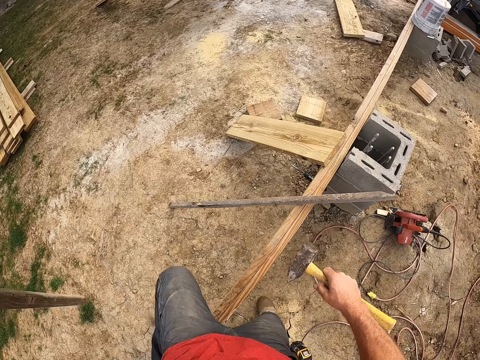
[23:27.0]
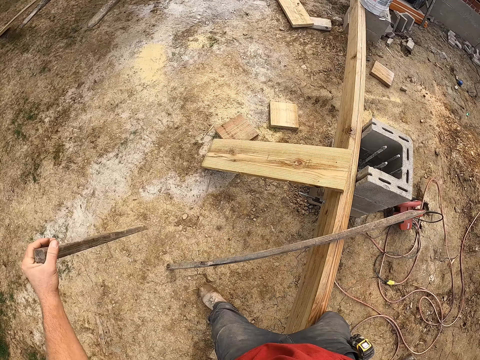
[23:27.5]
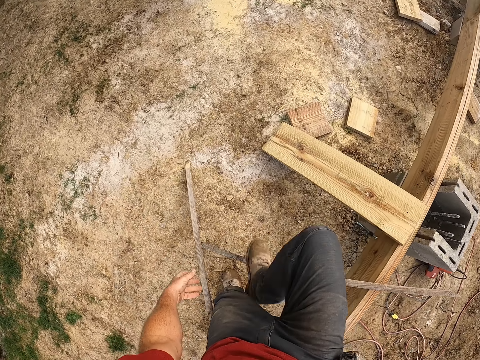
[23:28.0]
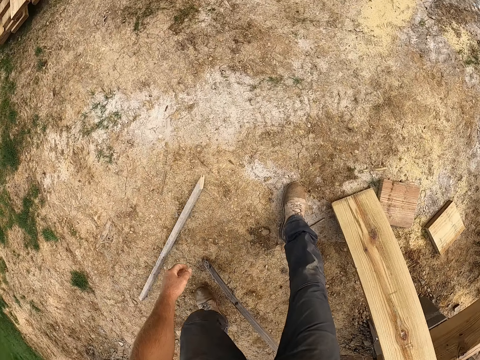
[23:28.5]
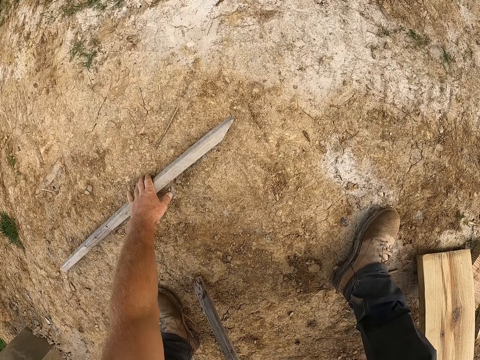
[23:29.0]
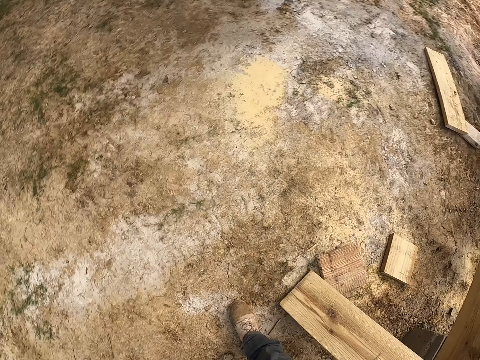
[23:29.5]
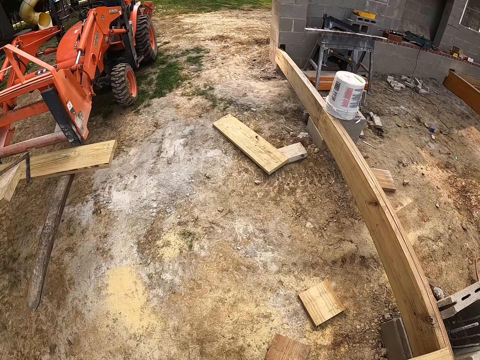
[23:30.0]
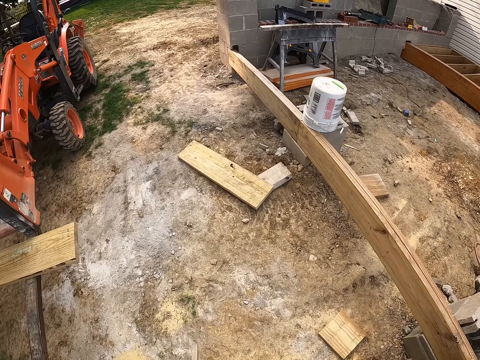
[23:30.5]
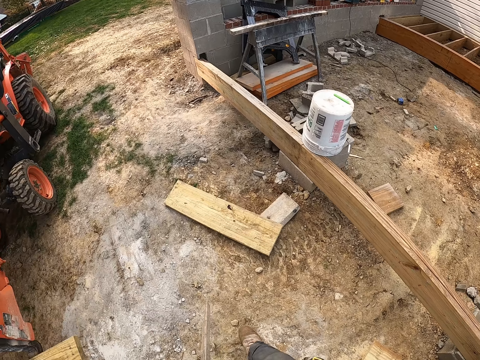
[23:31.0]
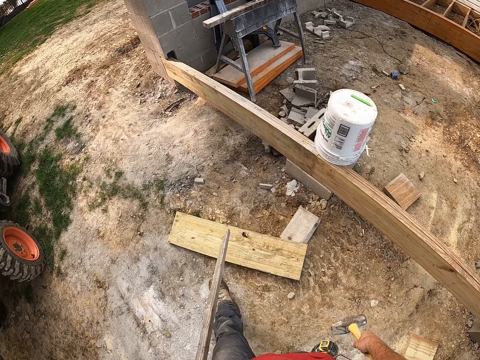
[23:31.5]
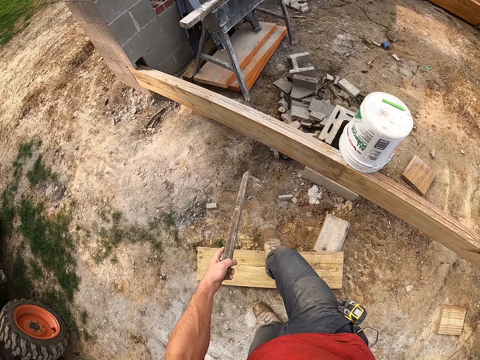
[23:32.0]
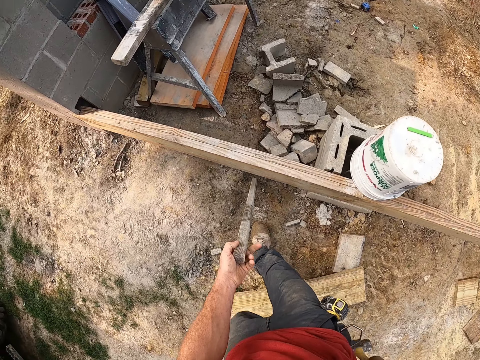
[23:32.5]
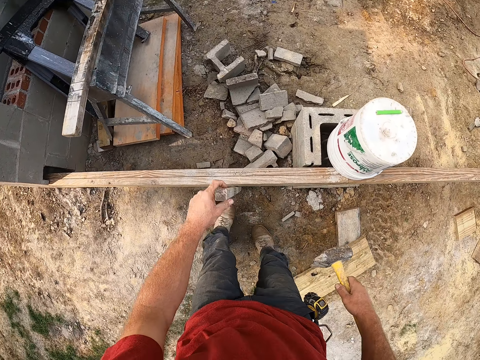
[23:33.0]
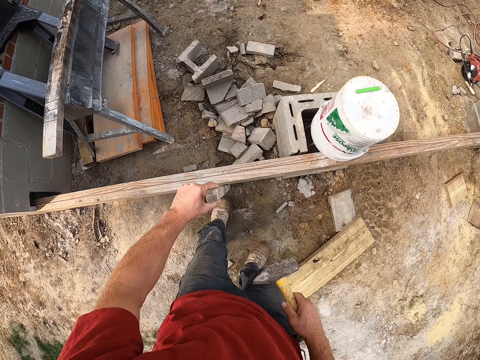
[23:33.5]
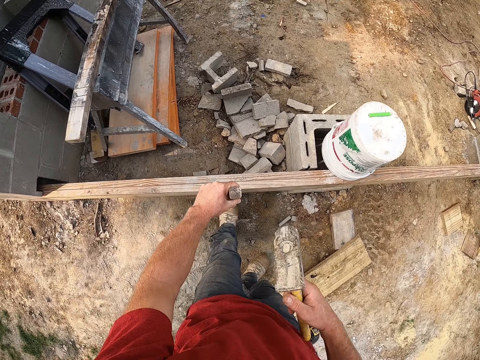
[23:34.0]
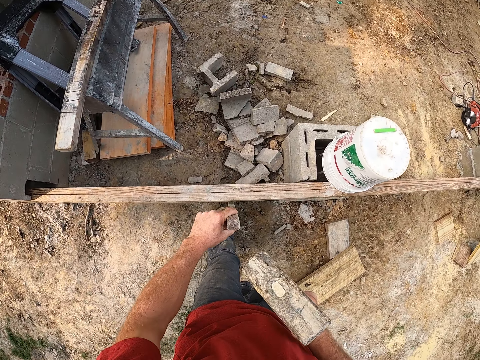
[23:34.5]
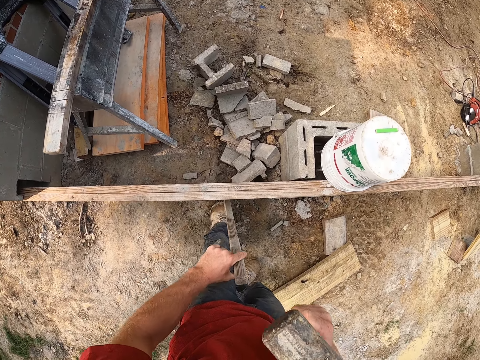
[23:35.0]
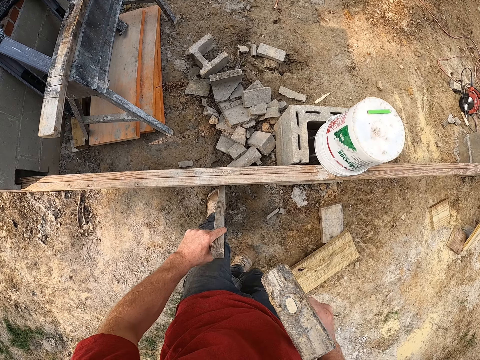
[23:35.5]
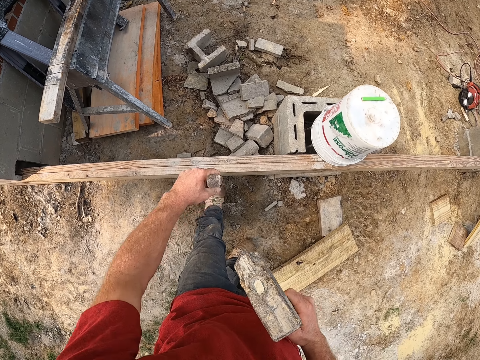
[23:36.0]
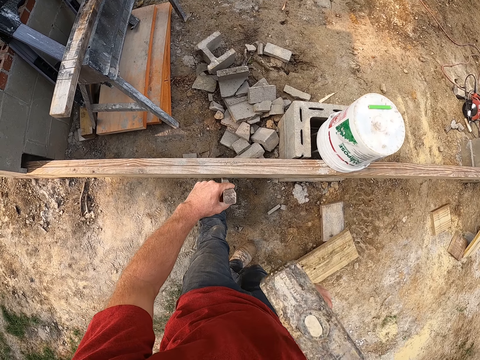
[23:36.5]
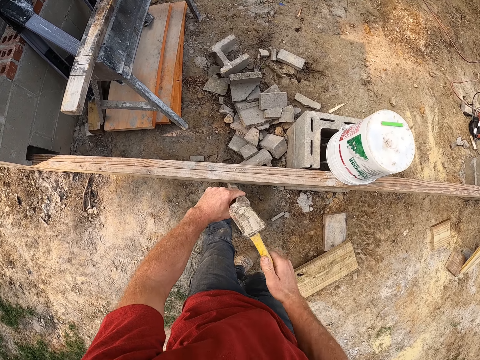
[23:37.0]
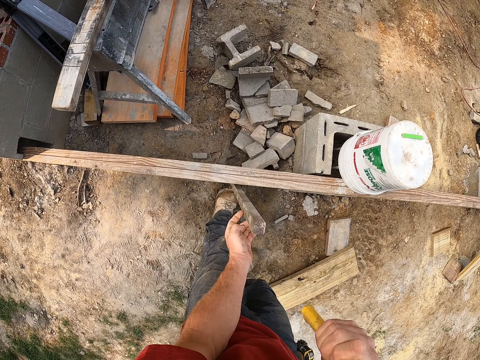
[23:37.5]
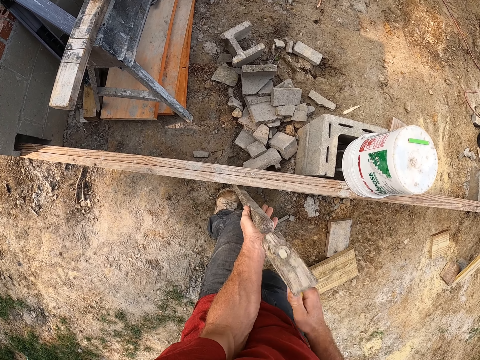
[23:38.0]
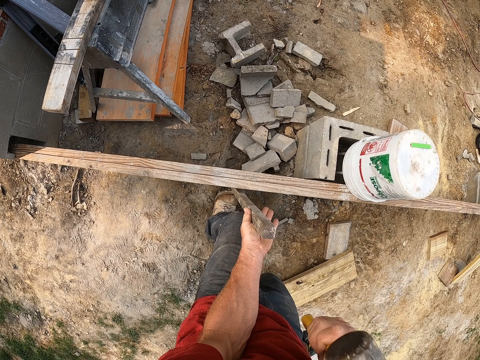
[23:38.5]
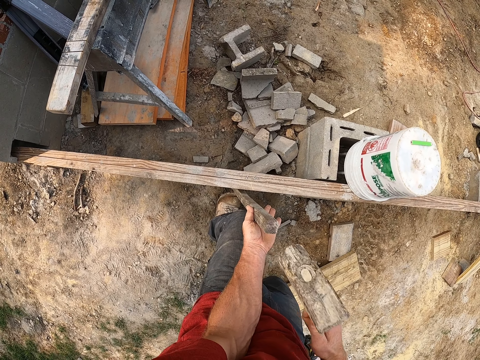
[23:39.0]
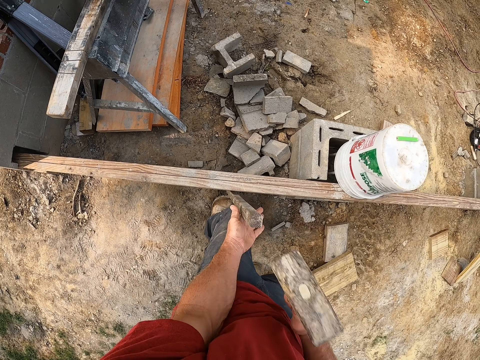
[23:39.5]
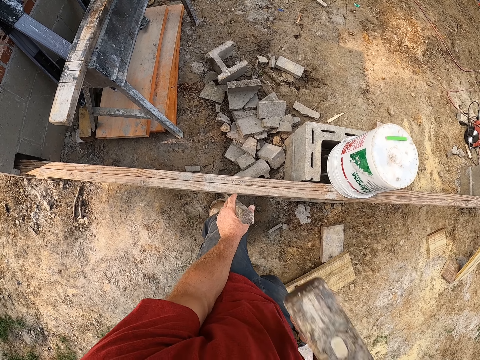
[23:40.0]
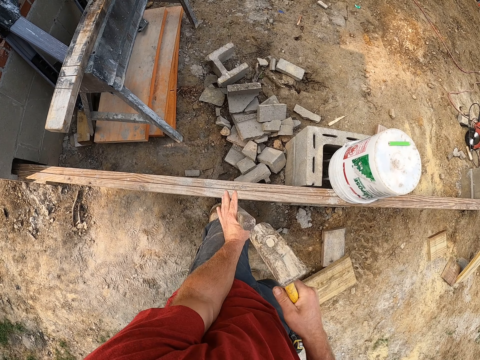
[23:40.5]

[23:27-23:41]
The camera wearer steps over the plank. They accidentally drop the stick. They pick up the stick again. They walk towards the other side of the plank. They place the stick on the ground in front of the plank. They adjust the position of the stick against the lumber. They hammer the stick into the ground. They support the piece of wood with the left knee.

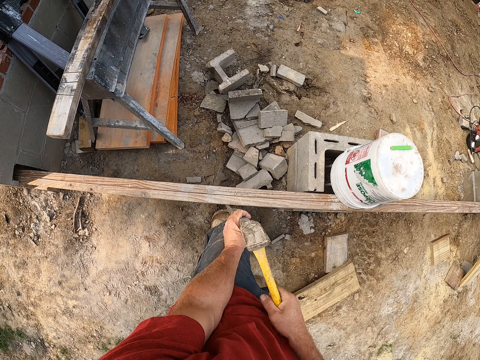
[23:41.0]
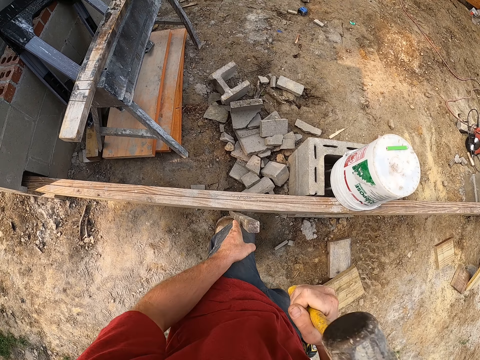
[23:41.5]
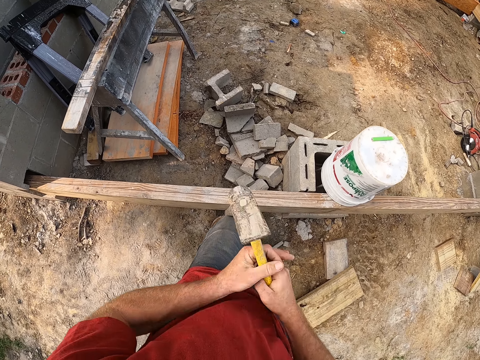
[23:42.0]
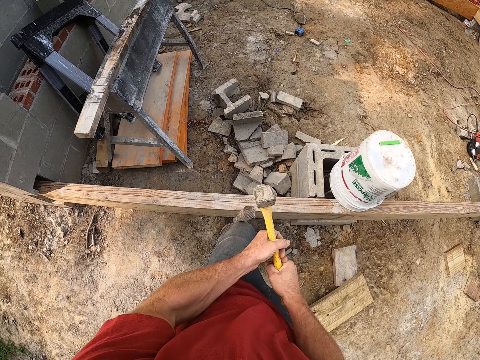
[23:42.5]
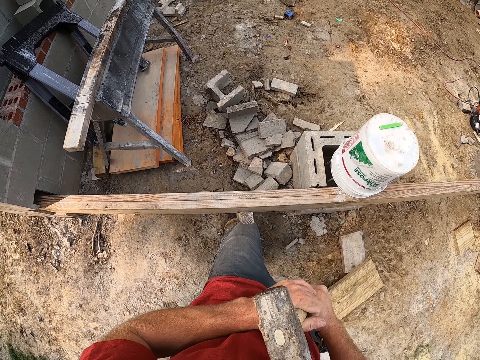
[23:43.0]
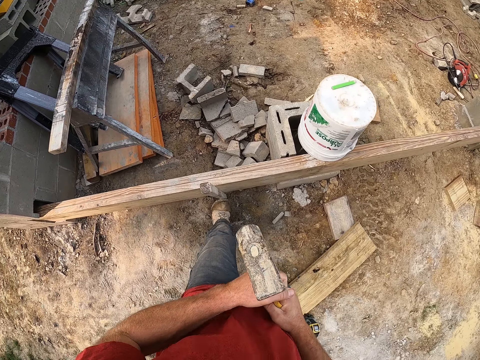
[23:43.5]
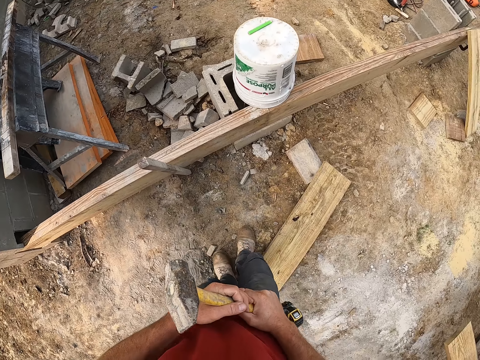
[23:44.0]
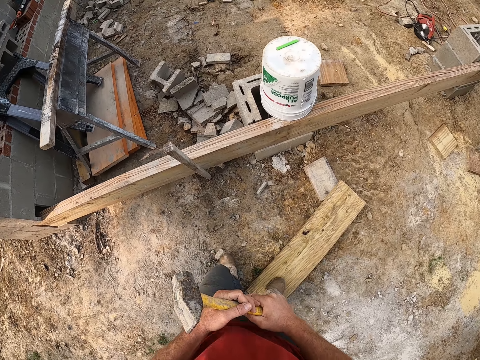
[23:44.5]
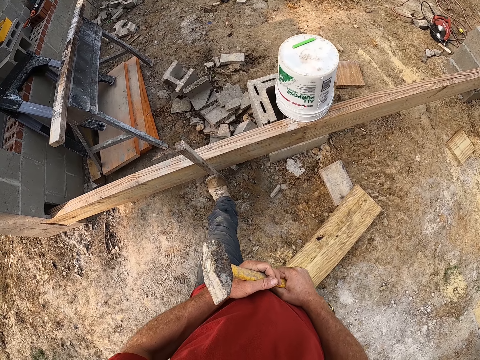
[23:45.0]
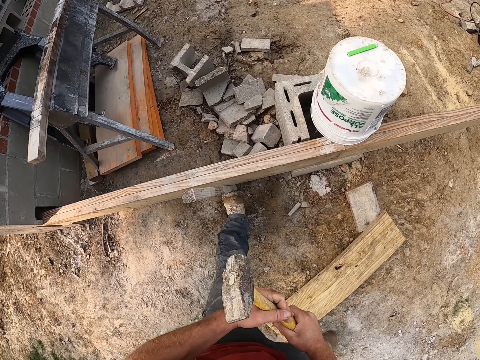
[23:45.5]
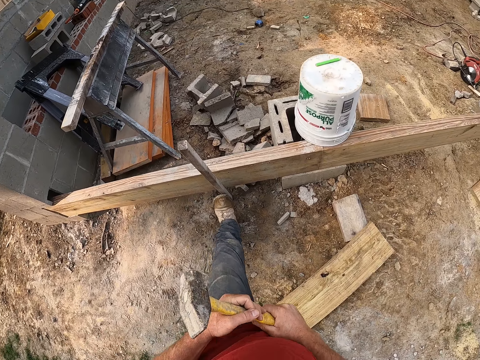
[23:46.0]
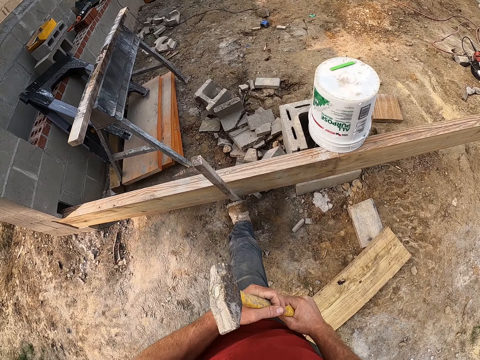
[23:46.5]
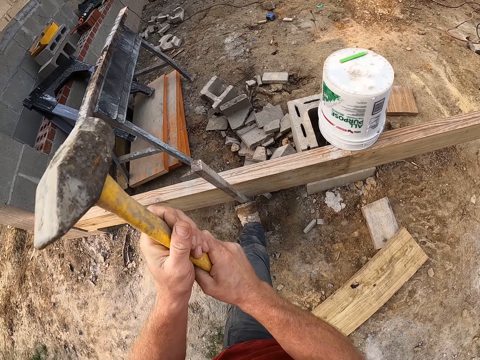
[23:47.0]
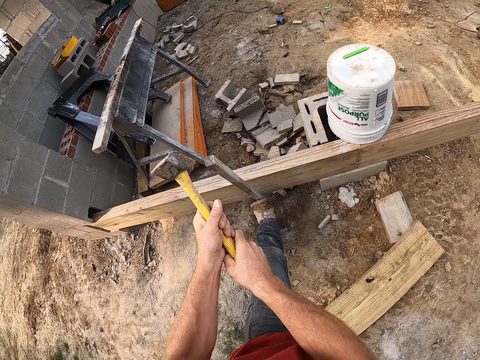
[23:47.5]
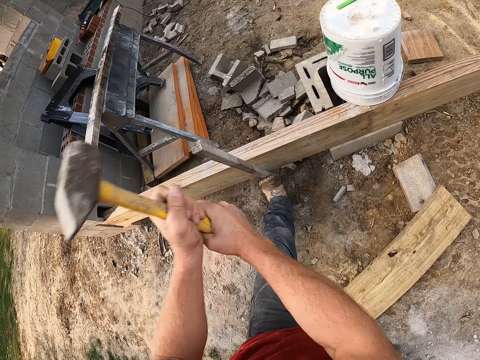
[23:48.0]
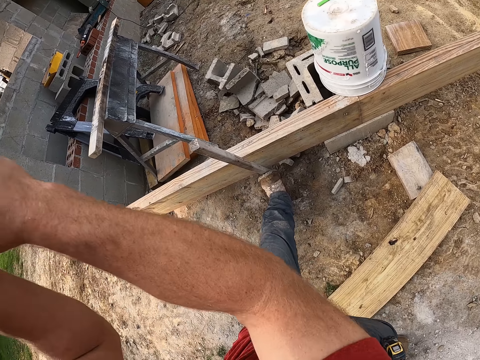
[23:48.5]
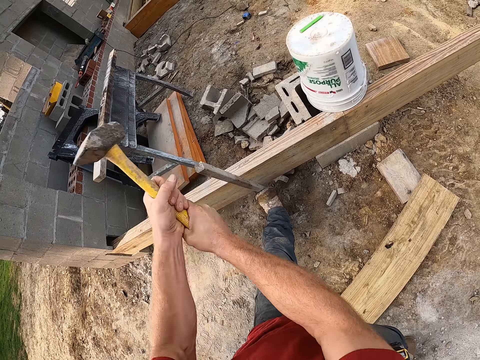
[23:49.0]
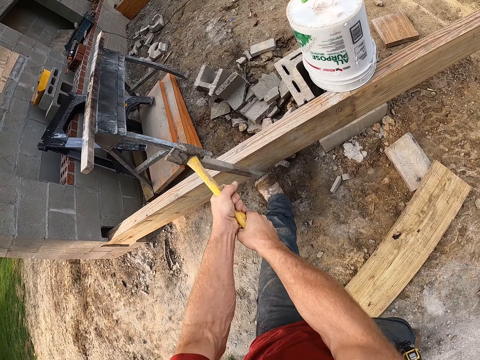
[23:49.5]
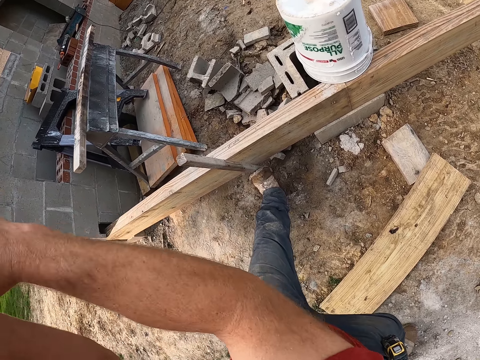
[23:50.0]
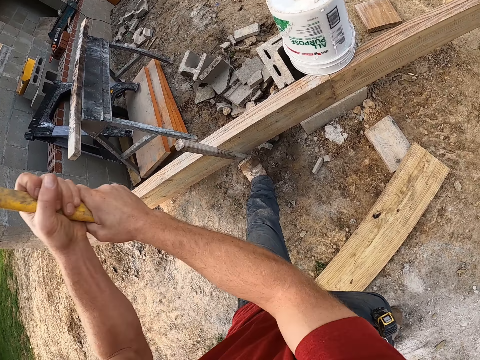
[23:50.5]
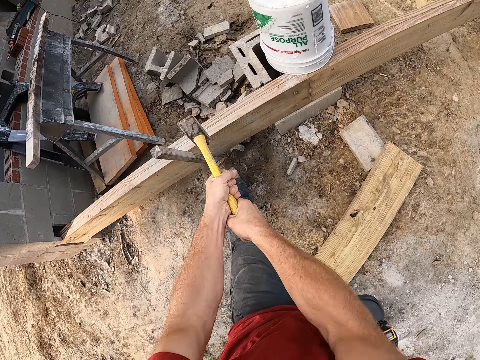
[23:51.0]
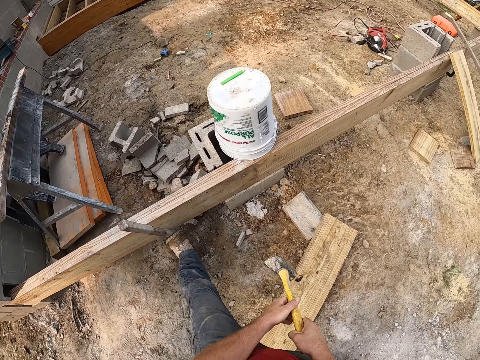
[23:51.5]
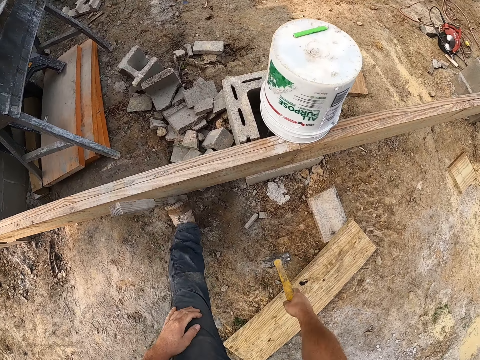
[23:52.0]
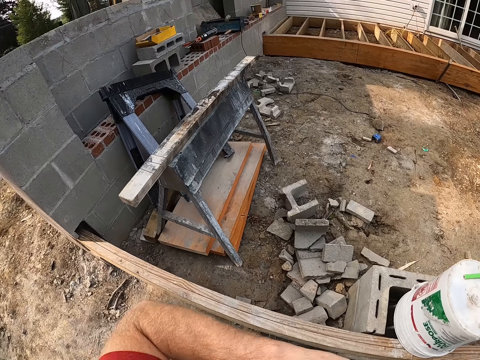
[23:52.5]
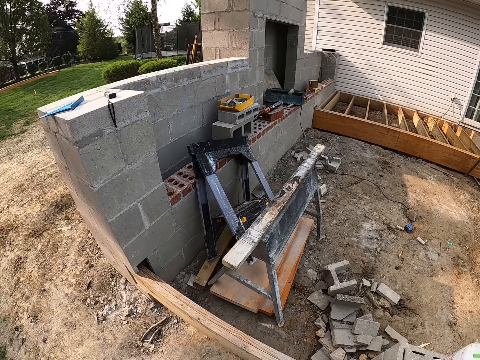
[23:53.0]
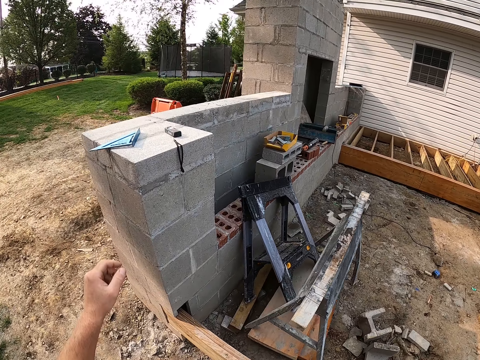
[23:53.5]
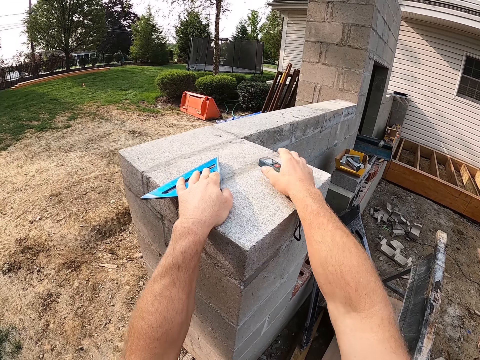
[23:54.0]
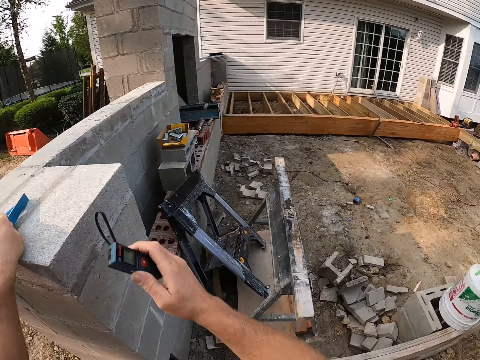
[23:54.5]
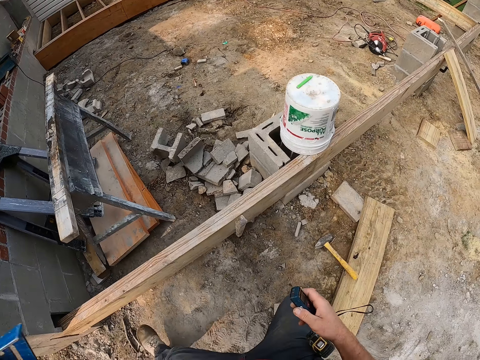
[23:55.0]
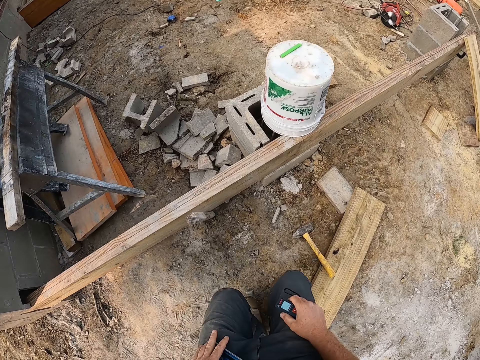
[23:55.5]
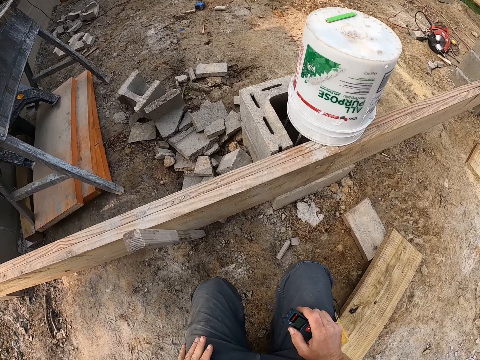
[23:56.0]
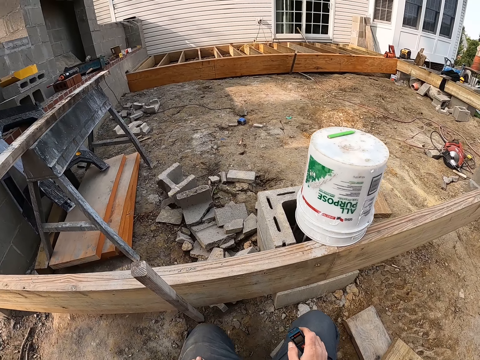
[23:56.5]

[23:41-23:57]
The camera wearer steps back a bit. He supports the stick with his left foot. He resumes hammering the stick into the ground. He drops the hammer on the ground. He reaches for the speed square with his left hand. He picks up the speed square and a laser distance meter. He carries the speed square with his left hand. He reaches for the laser measure with his right hand and carries the laser measure with his right hand. He squats.
